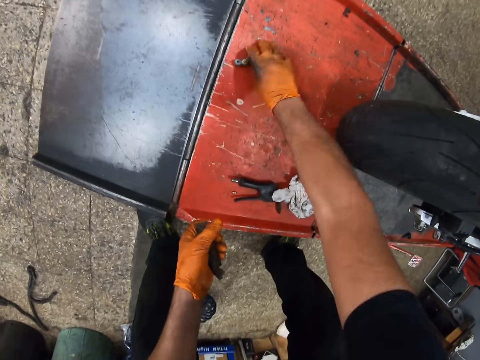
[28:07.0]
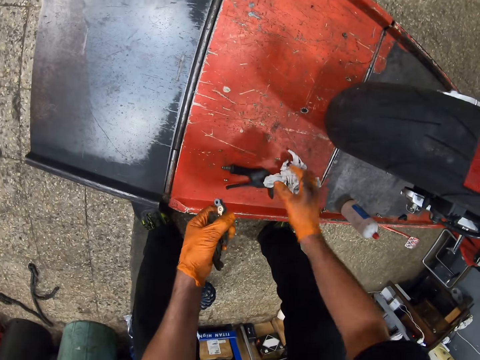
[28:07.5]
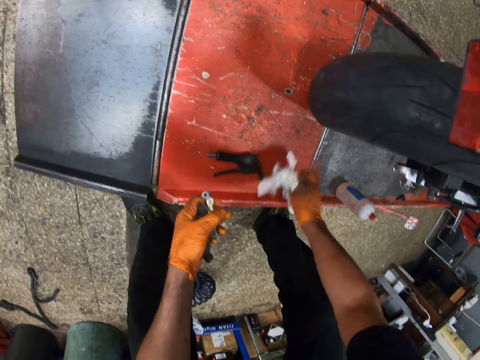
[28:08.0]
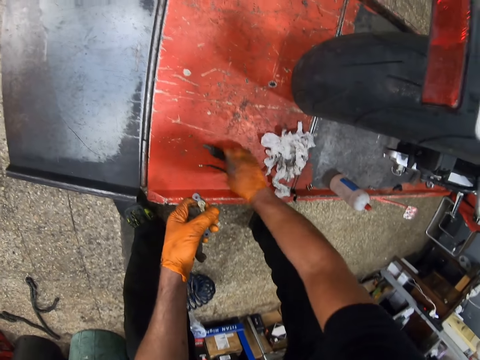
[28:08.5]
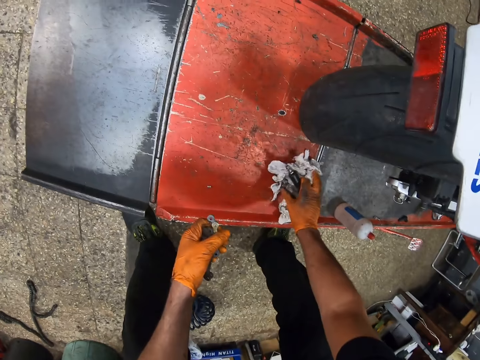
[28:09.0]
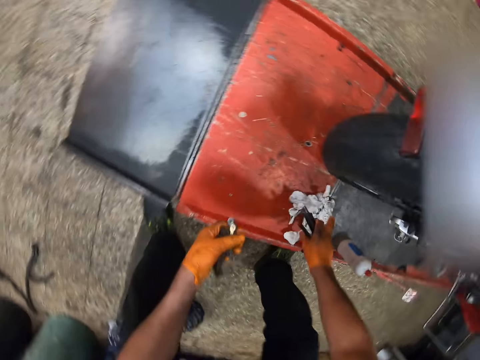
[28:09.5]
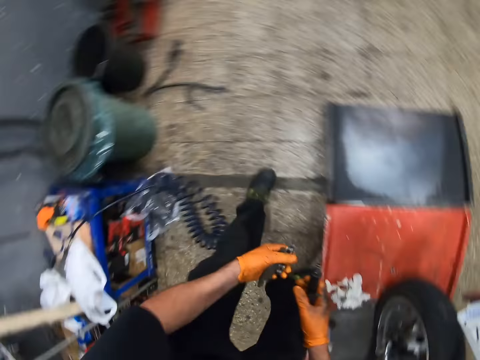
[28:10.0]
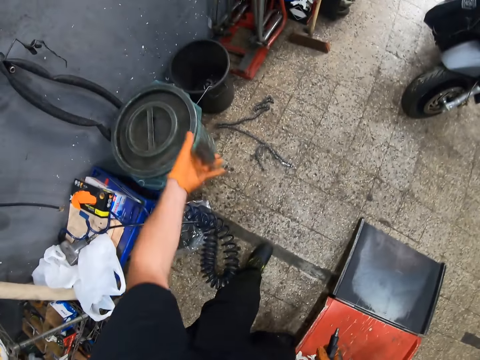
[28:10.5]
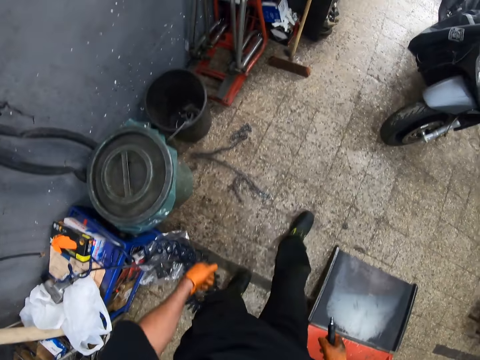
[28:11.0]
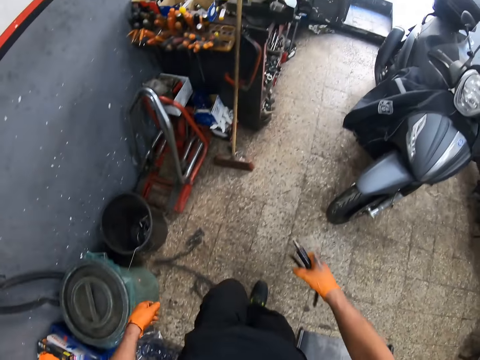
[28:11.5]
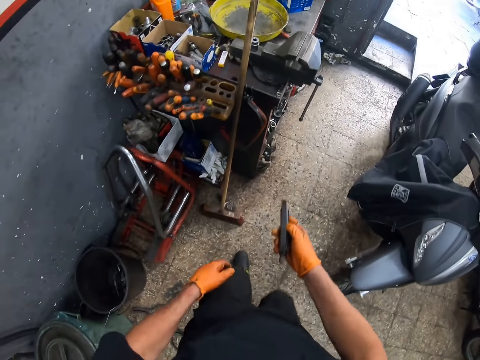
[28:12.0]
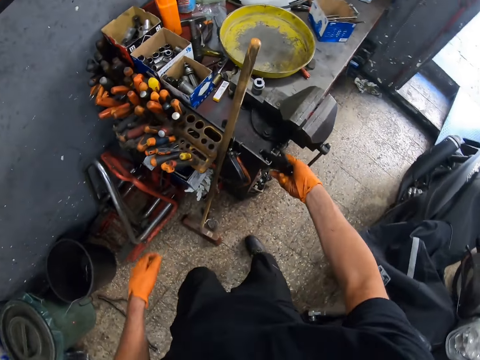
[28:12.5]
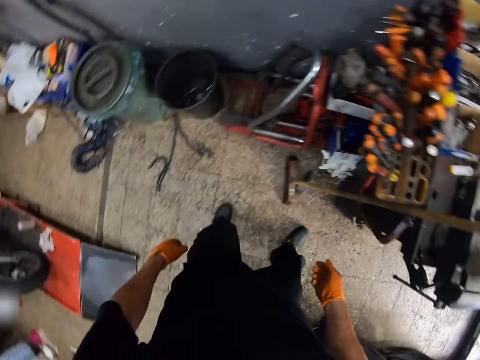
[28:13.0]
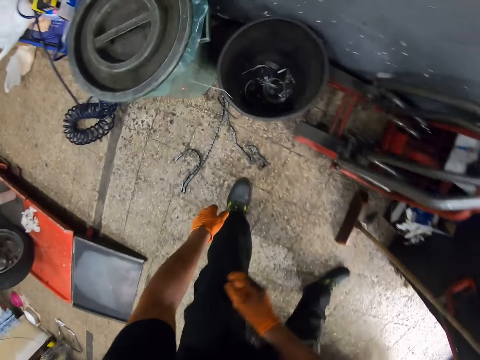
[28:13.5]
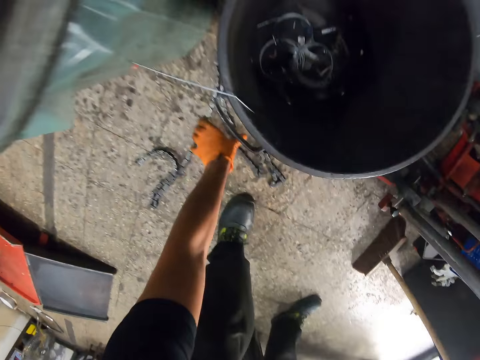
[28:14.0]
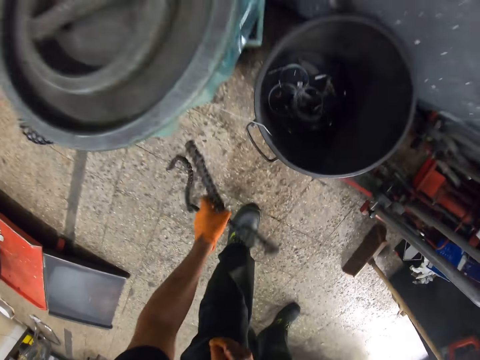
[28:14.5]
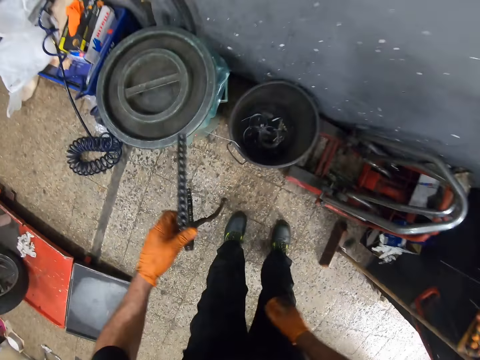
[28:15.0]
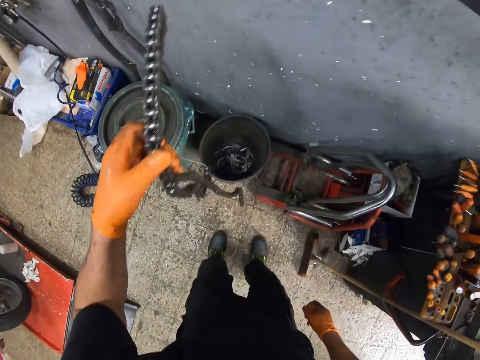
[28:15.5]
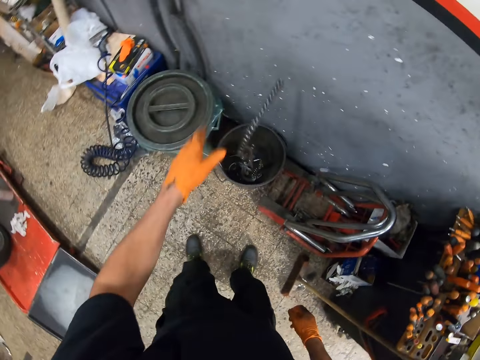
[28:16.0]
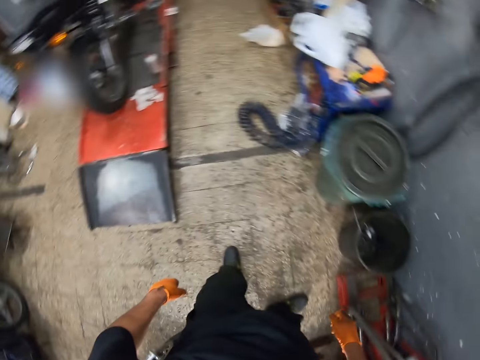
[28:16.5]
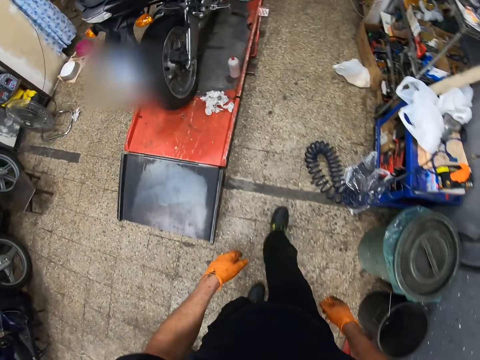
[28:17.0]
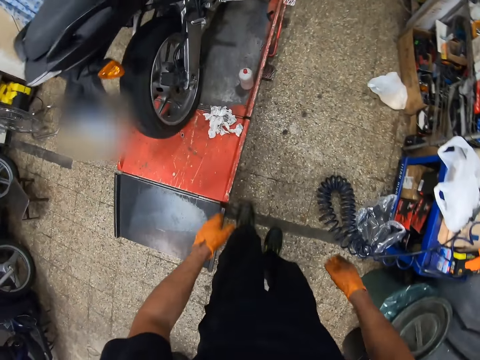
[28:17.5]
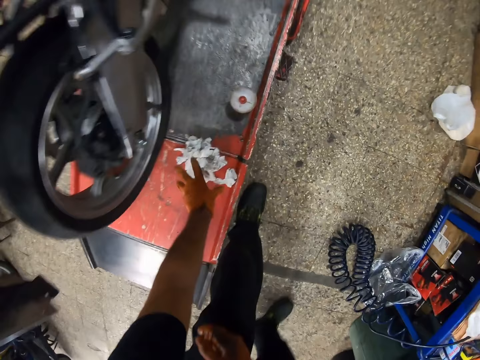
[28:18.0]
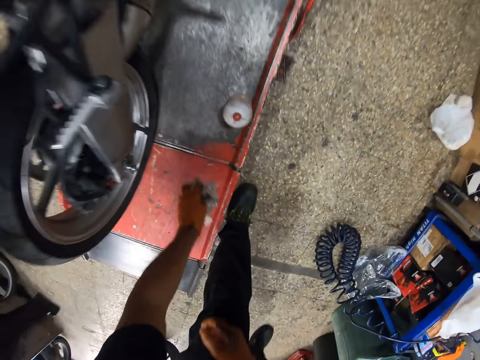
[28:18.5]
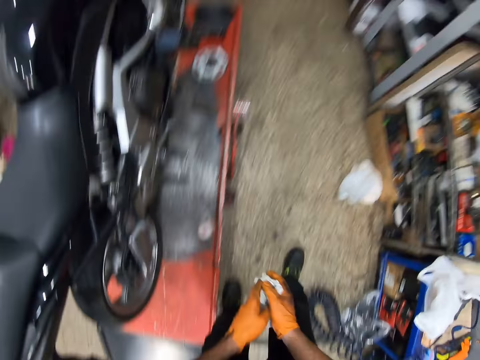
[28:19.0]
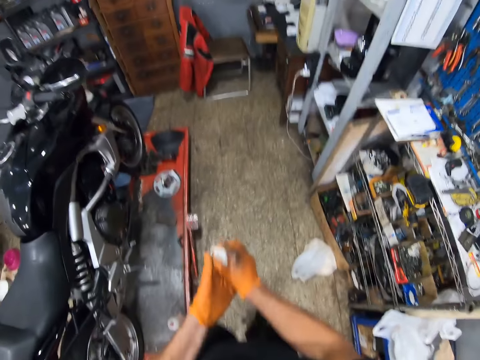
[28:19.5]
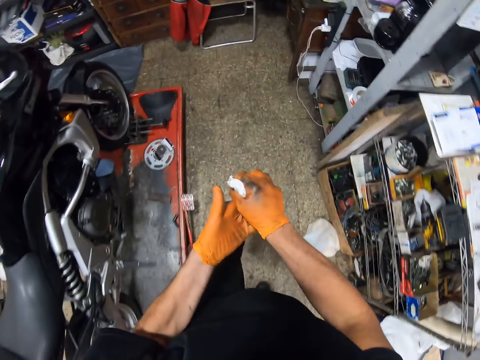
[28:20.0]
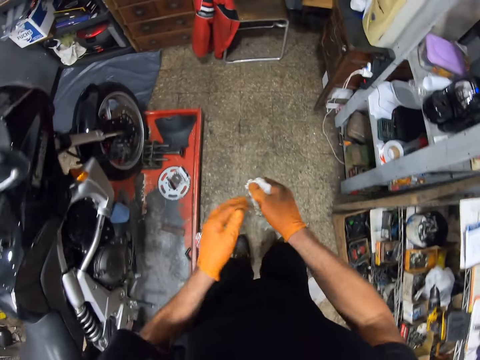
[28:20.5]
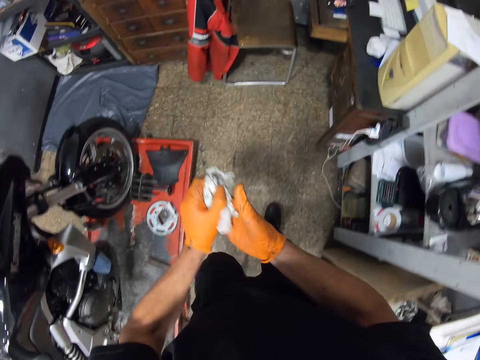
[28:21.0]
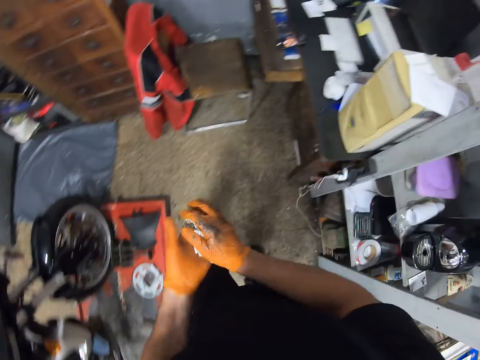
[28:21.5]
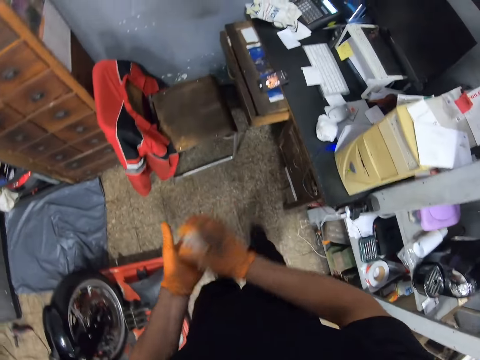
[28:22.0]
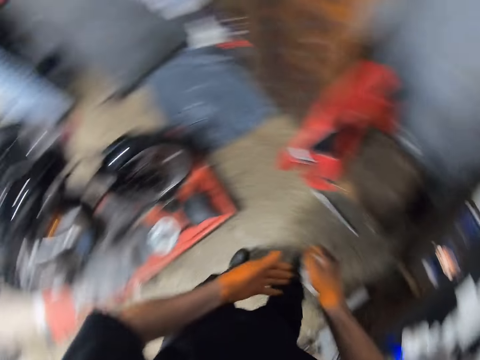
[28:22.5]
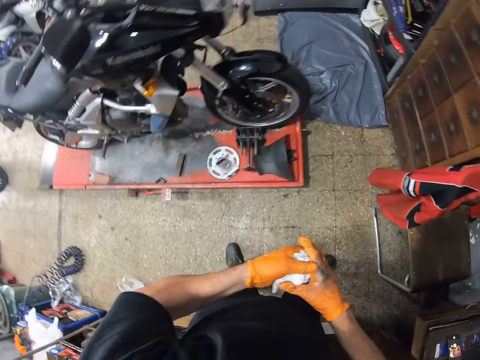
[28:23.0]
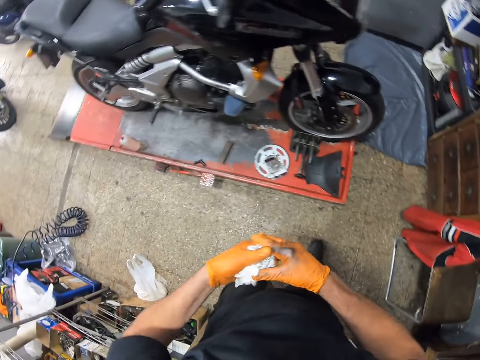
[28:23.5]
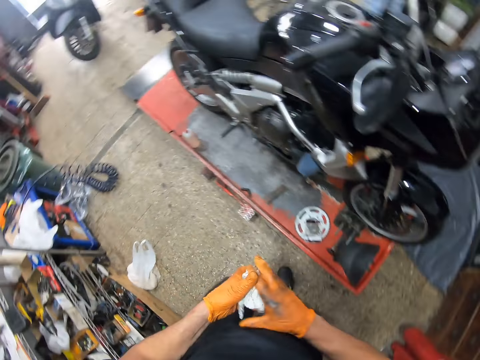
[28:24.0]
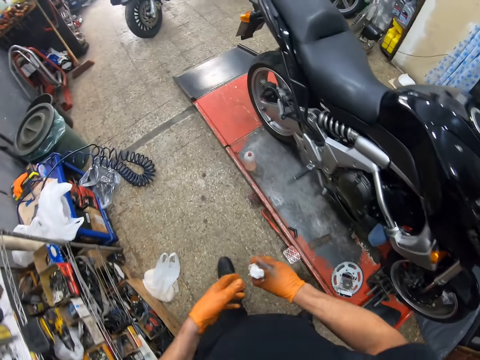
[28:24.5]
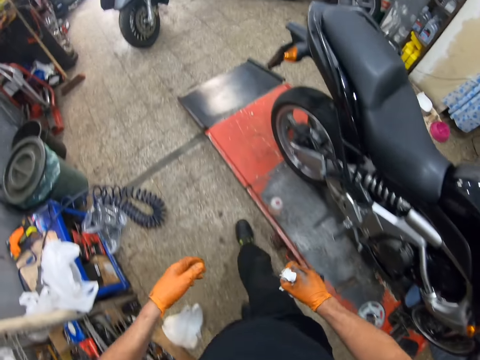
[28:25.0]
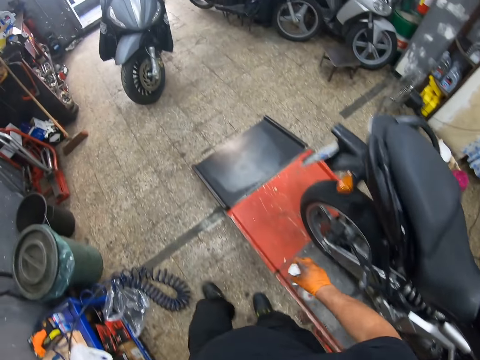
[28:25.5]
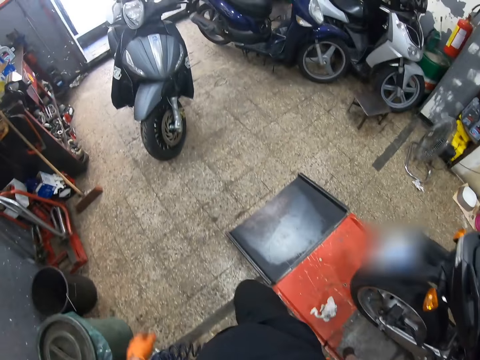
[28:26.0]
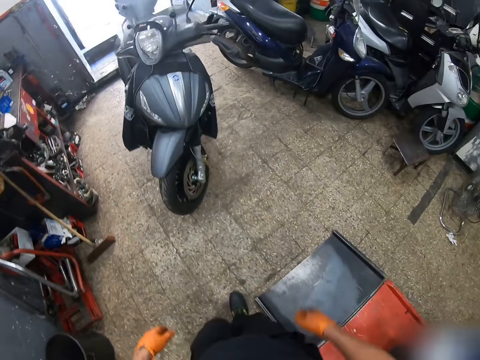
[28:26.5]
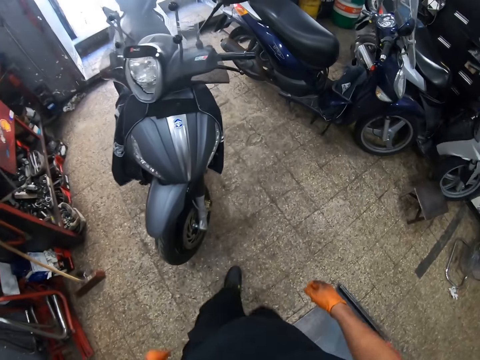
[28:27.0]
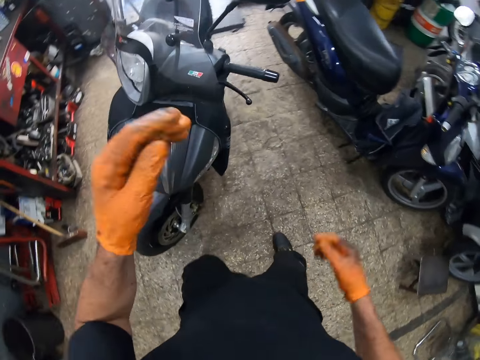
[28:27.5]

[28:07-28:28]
The camera wearer picks a wrench from the metal with his right gloved hand. He passes the magnet from his right gloved hand to his left gloved hand. He picks up a piece of a chain. He picks a tissue or paper towel from the metal with his right gloved hand. He moves the paper towel. He drops the tissue on the metal with his right gloved hand. He picks a pedal from the metal with his right gloved hand. He turns around. He tosses the magnet into the waste bin with his left gloved hand. He walks towards the workbench. He drops the pedal on the workbench with his right gloved hand. He turns around. He picks the chain from the ground with his left gloved hand. He drops the chain into a bucket with his left gloved hand. He turns around. He walks towards the metal. He picks the tissue from the metal with his left gloved hand. He passes the tissue from his left gloved hand to his right gloved hand. He cleans both gloved hands with the tissue. He turns around. He walks towards the motorcycle. He drops the tissue on the metal with his right gloved hand.
